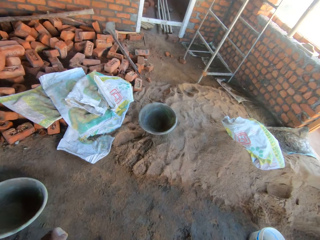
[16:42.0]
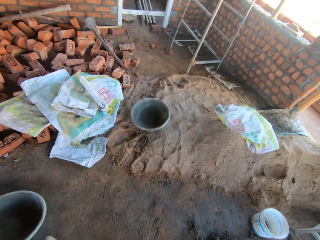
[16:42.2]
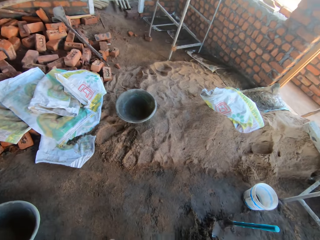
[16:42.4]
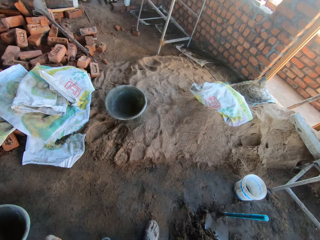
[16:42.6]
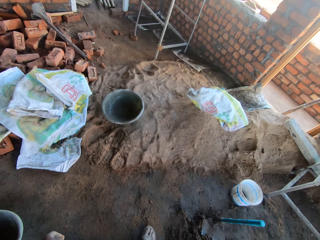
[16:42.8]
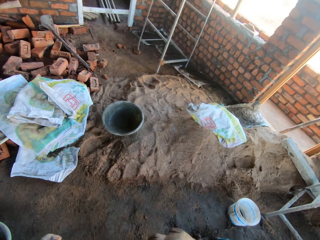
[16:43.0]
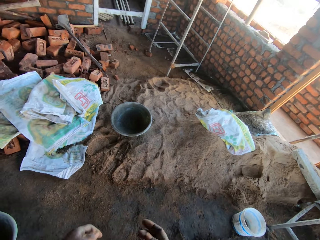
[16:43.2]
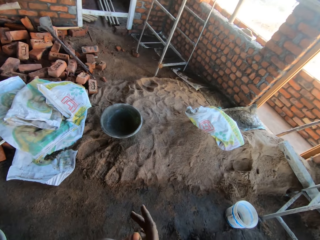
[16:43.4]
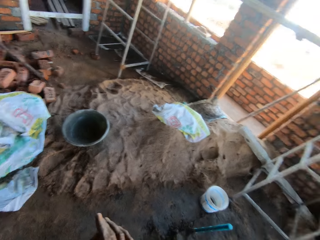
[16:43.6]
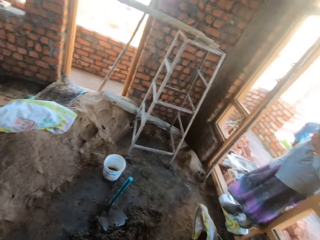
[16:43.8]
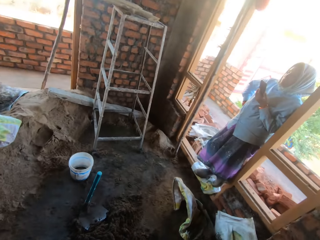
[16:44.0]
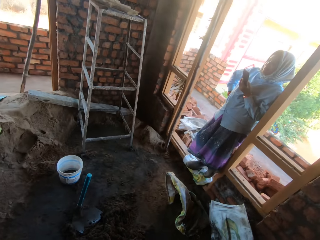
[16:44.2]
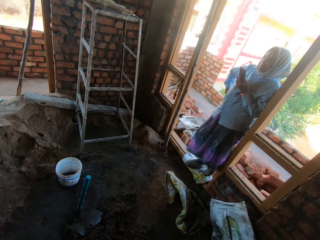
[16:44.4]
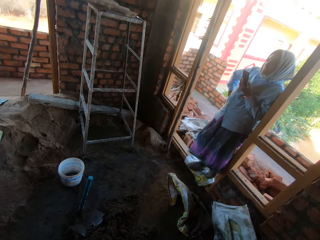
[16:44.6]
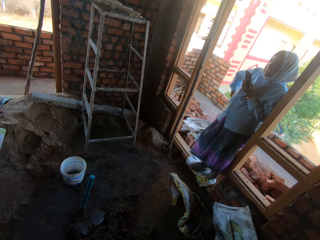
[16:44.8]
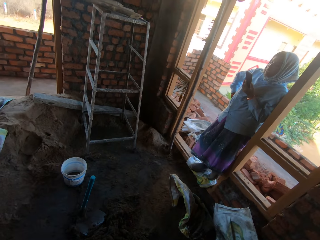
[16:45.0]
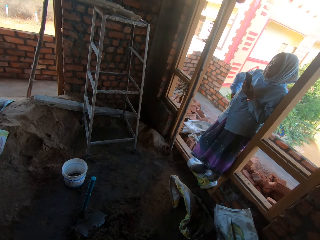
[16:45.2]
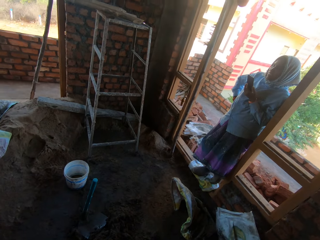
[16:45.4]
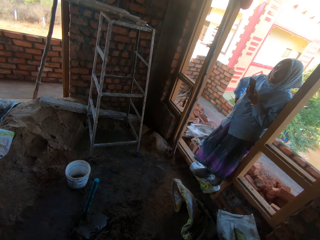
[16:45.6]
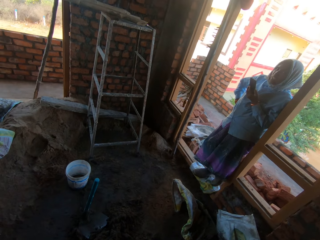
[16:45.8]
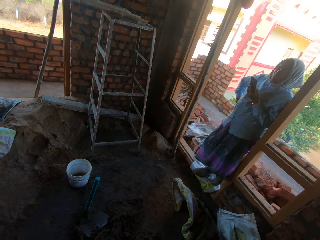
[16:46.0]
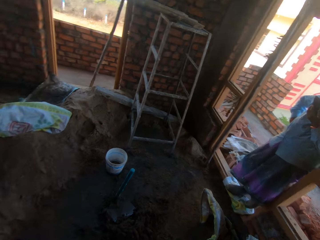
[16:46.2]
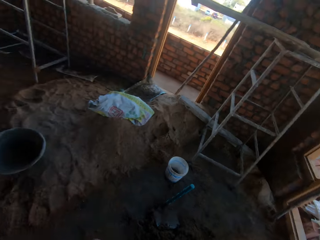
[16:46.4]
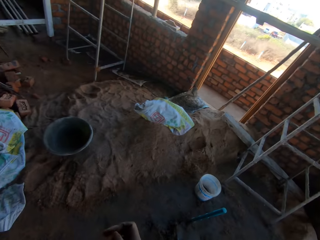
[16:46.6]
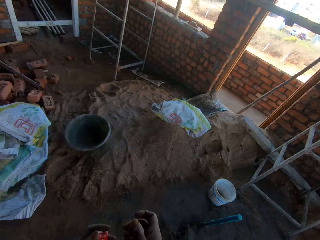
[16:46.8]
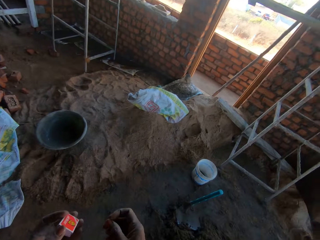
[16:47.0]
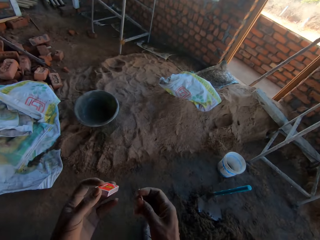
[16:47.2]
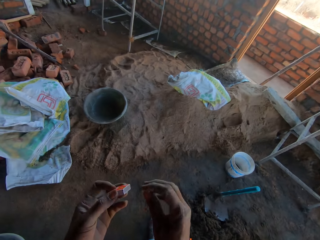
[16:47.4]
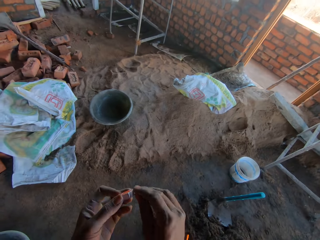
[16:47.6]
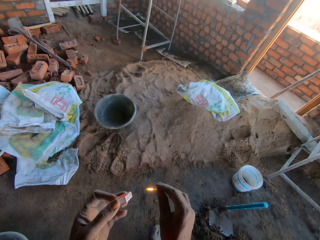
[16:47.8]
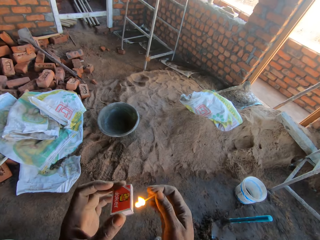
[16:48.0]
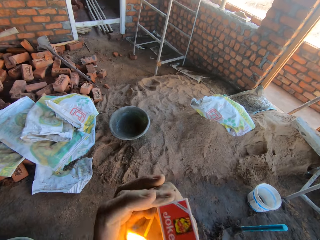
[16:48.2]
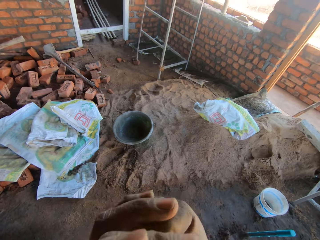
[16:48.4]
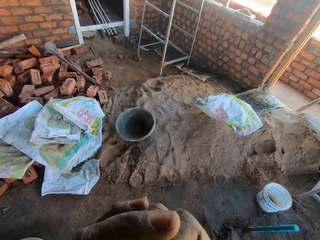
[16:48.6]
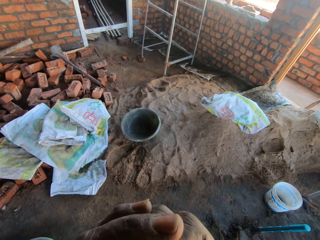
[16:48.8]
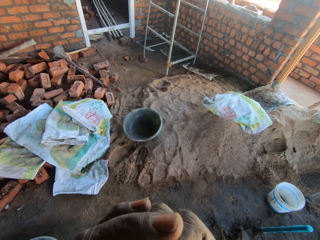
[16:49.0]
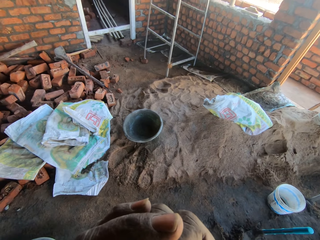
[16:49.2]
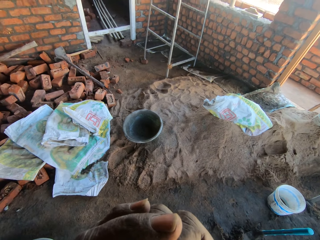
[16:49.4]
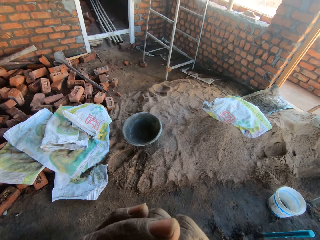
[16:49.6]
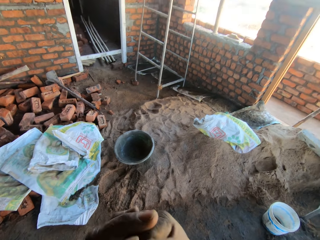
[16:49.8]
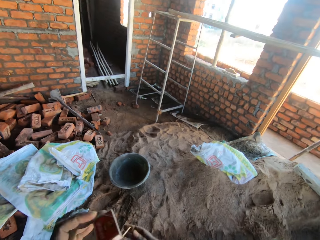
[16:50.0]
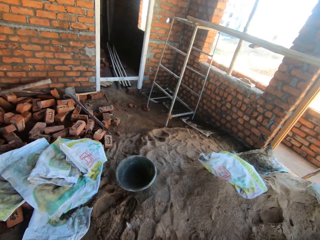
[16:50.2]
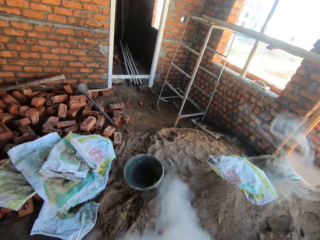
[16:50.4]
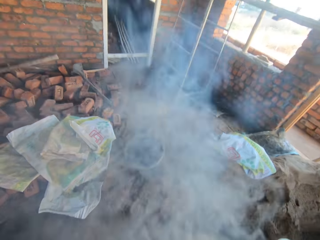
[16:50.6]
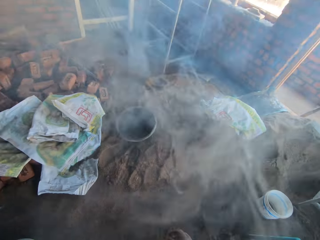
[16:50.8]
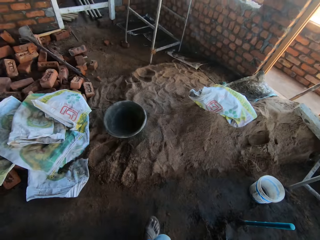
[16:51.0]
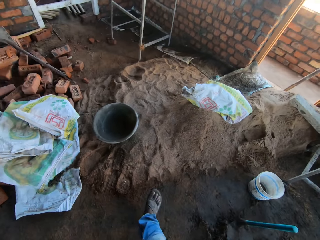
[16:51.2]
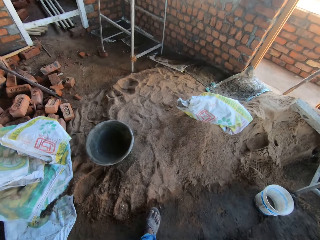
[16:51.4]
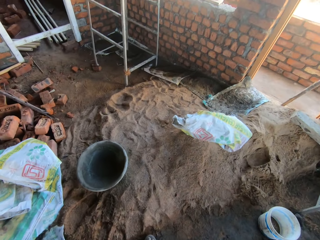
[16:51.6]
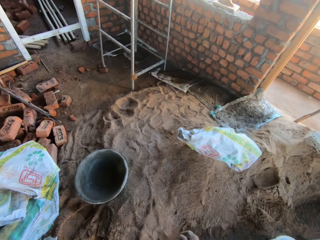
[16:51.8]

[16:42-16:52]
The camera wearer picks up a matchstick from a matchbox with his right hand. He lights the matchstick with his hands. He cups the lit matchstick with his left hand. He lights the cigarette with the matchstick in his right hand.

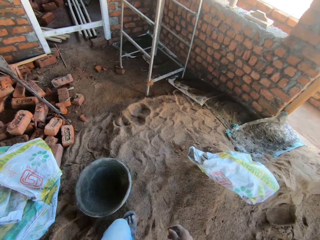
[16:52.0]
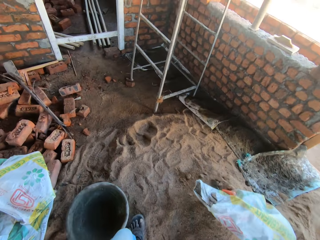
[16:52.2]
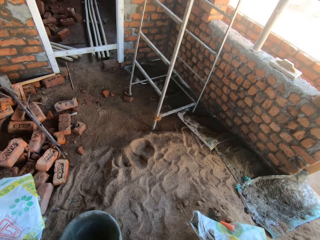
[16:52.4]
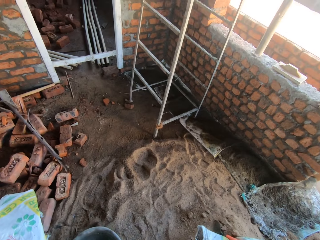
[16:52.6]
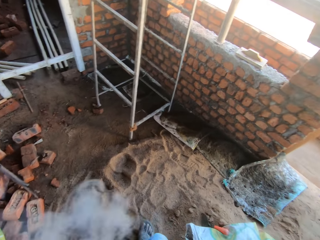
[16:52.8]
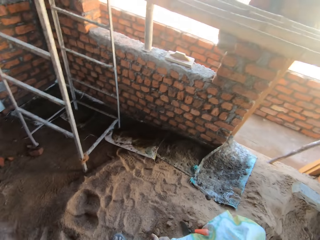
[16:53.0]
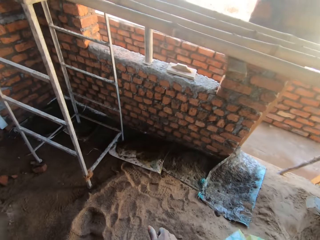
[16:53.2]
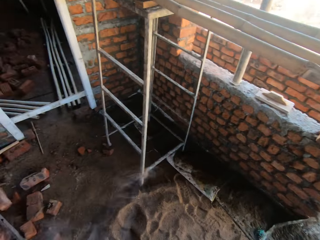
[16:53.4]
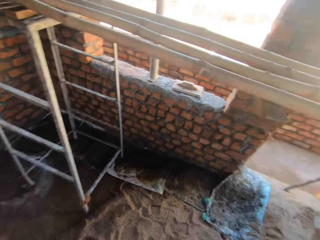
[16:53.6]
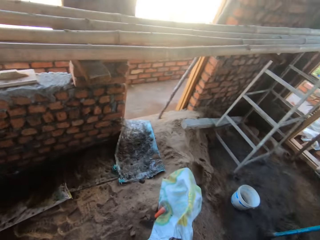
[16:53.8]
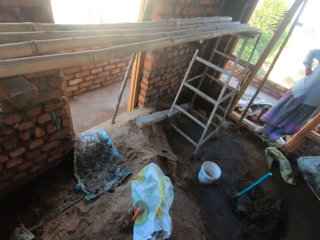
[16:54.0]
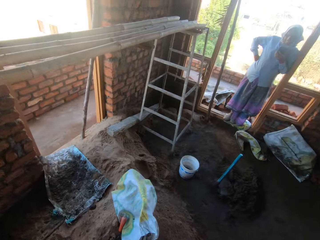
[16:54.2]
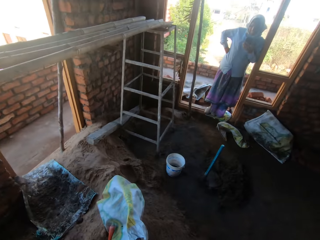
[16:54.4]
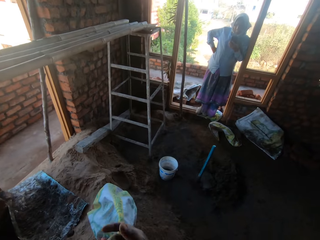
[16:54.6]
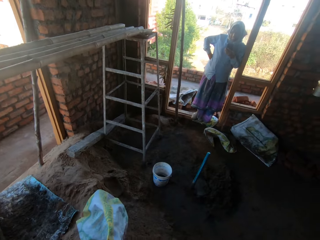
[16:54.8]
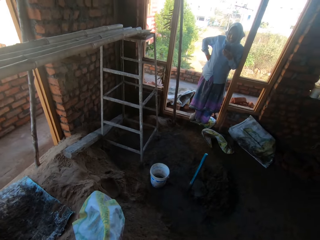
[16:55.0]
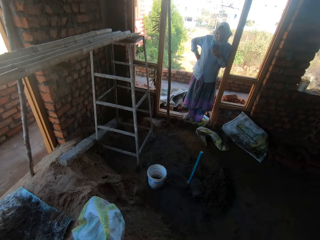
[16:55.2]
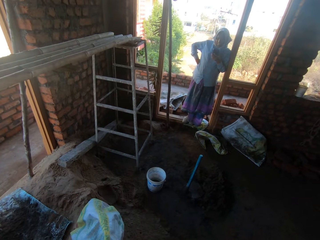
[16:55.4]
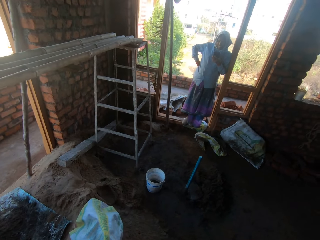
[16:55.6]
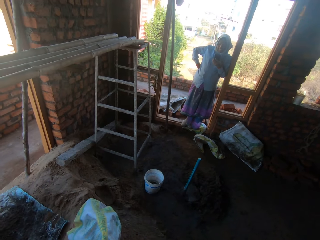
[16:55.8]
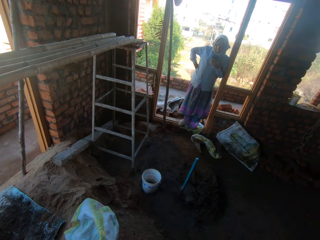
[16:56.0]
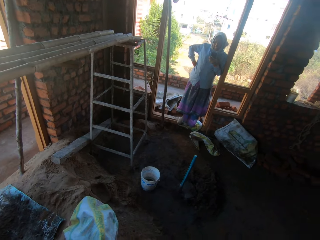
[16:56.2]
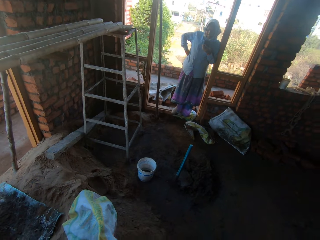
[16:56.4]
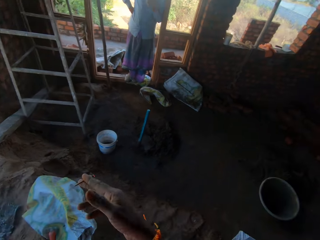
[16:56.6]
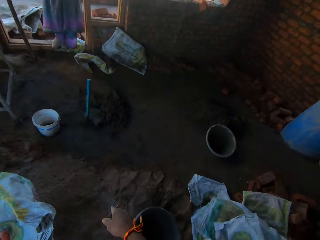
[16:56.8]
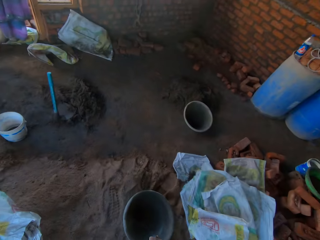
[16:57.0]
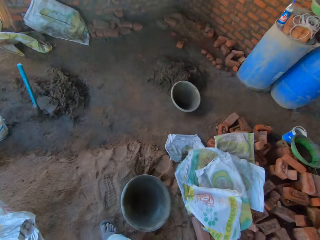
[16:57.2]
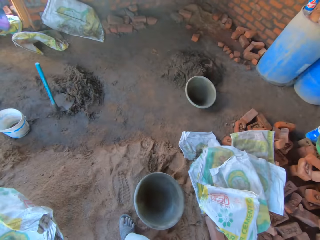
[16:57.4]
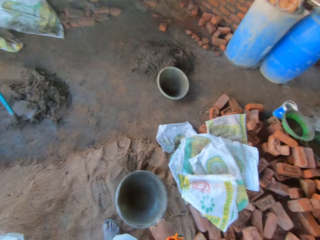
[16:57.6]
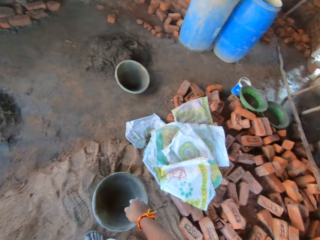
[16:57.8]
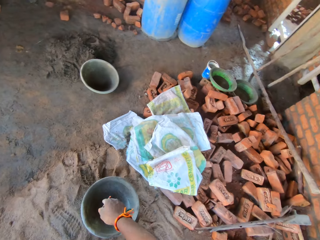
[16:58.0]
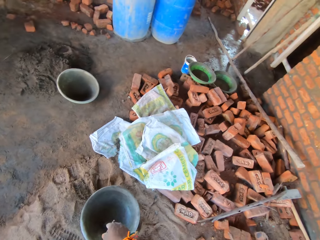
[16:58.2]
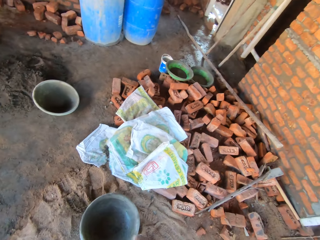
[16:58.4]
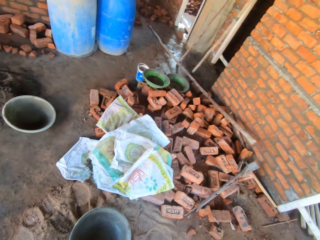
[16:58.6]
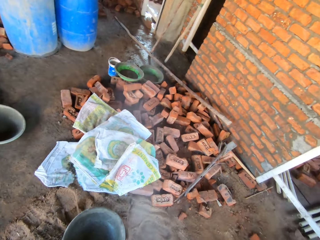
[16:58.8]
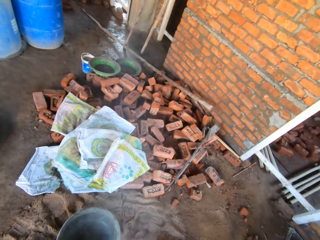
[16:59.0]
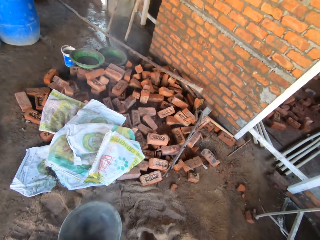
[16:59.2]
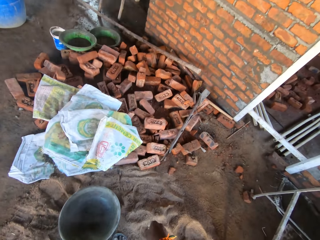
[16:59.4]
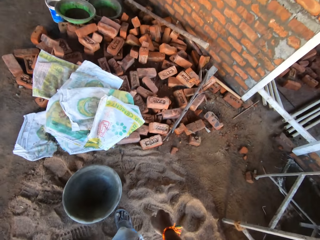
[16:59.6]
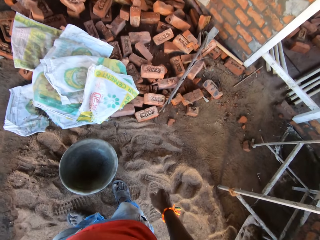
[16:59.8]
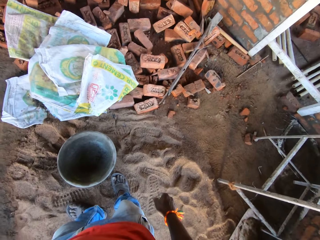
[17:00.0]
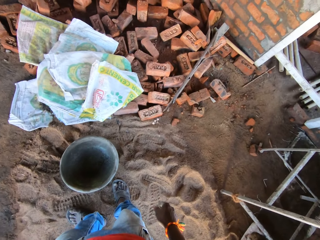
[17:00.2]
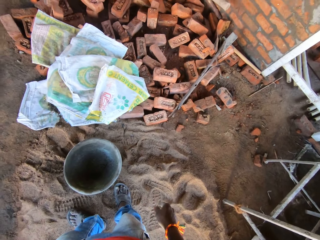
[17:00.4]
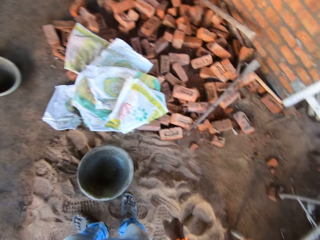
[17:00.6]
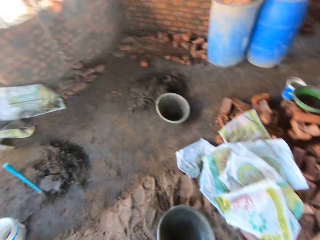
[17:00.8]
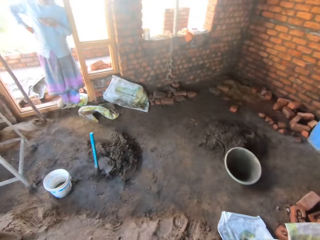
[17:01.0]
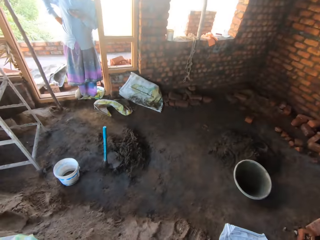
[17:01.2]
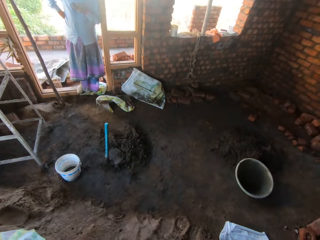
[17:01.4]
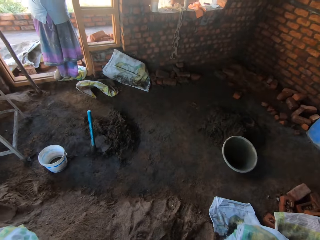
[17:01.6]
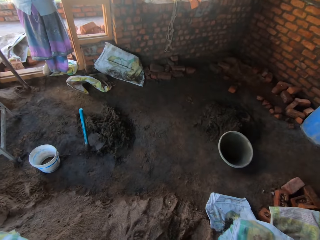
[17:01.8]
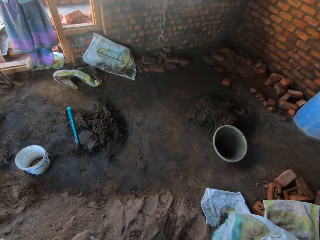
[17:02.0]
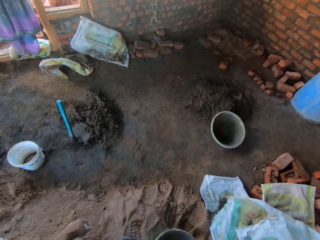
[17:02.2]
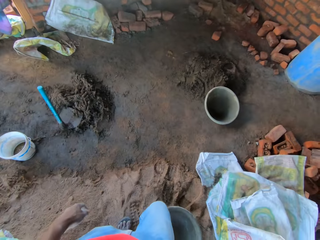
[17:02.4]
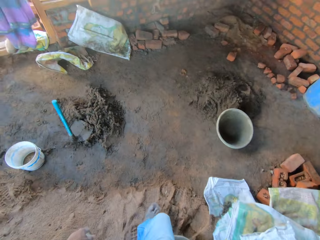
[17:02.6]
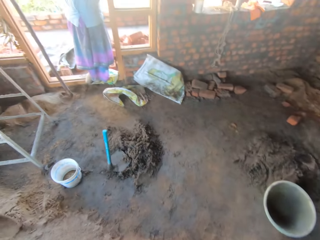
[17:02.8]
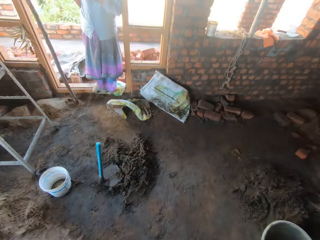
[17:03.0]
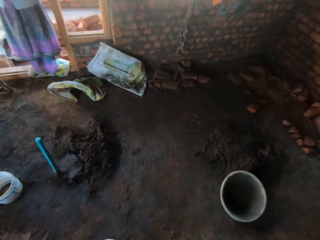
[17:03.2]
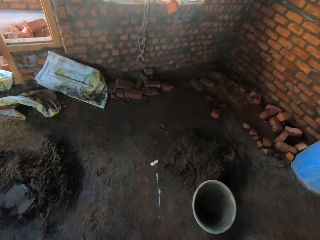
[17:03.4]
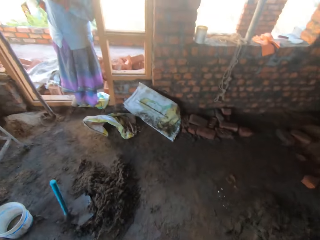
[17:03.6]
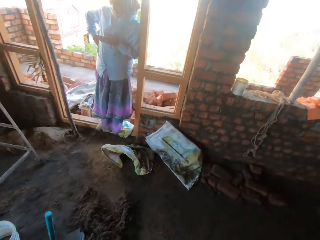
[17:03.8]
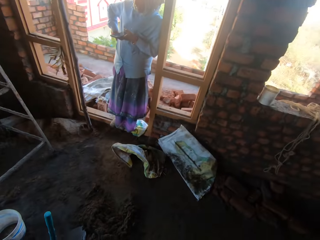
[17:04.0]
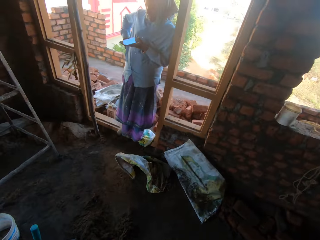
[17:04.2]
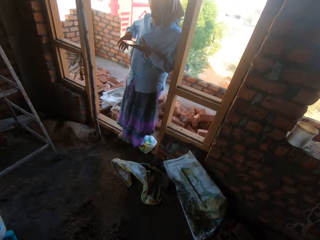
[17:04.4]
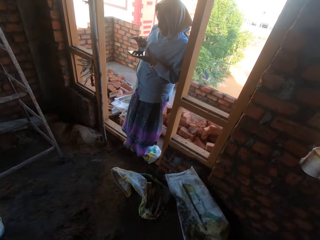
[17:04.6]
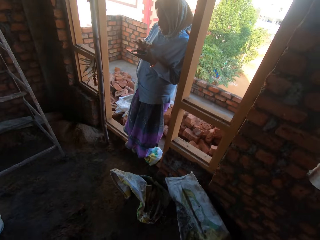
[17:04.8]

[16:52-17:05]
The camera wearer smokes. He moves around. He takes the cigarette from his lips with his right hand. A woman interacts with the camera wearer.
